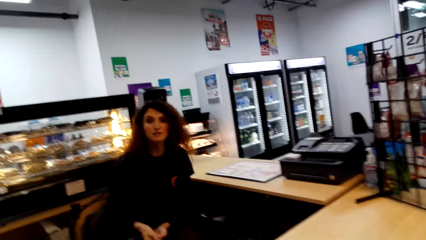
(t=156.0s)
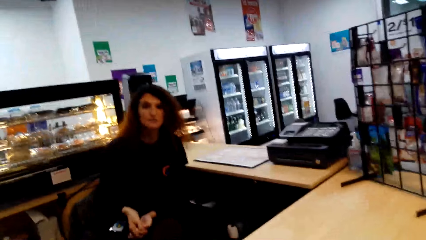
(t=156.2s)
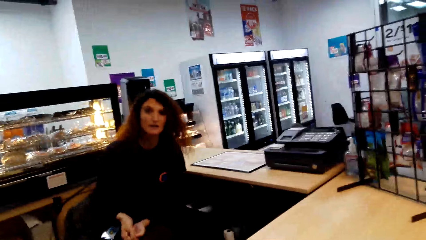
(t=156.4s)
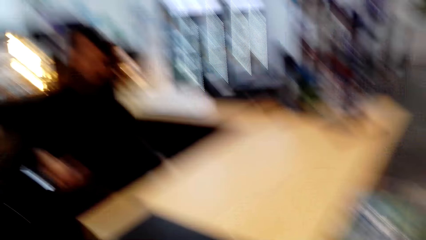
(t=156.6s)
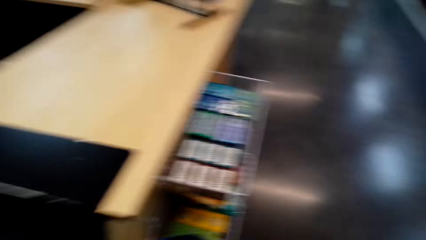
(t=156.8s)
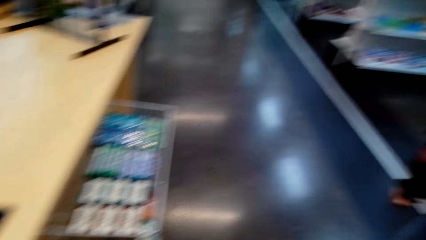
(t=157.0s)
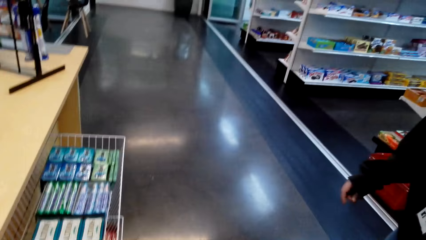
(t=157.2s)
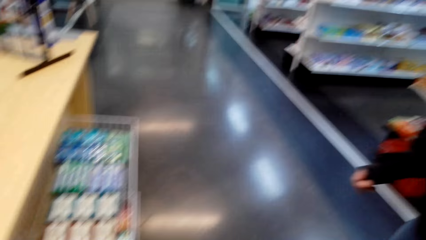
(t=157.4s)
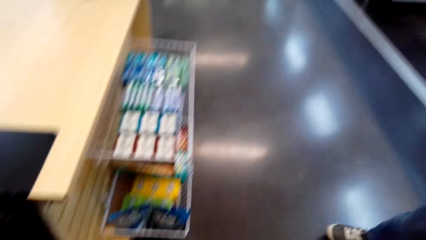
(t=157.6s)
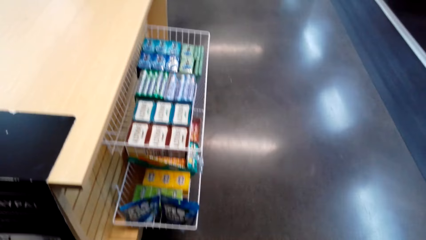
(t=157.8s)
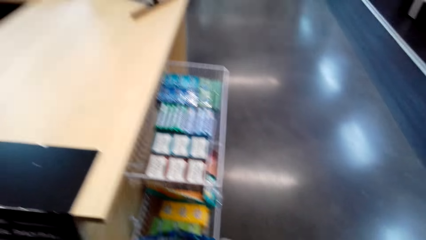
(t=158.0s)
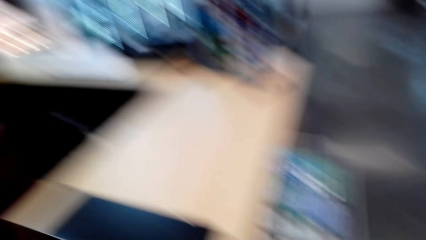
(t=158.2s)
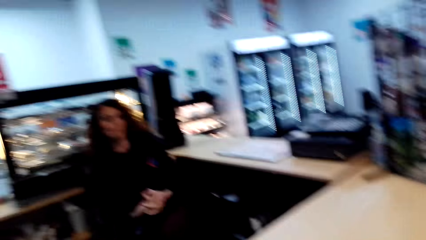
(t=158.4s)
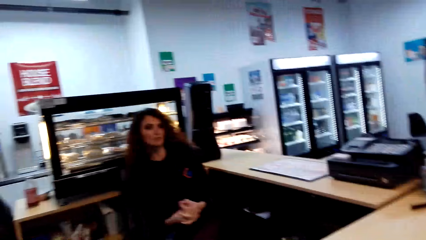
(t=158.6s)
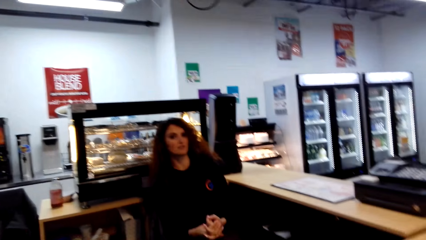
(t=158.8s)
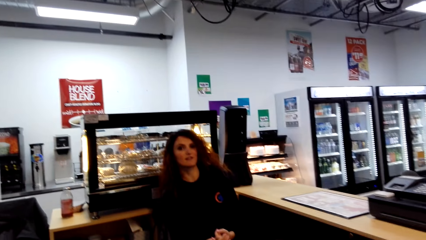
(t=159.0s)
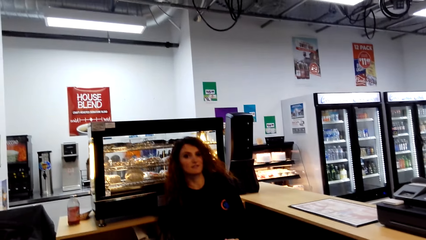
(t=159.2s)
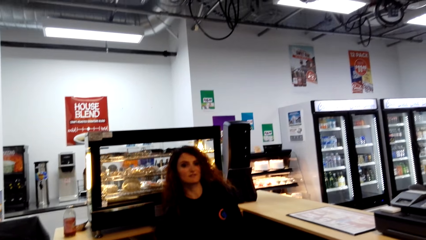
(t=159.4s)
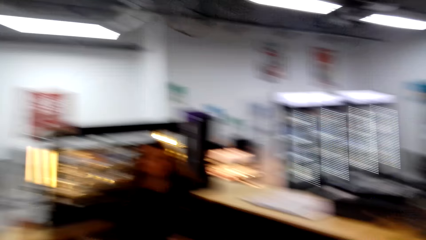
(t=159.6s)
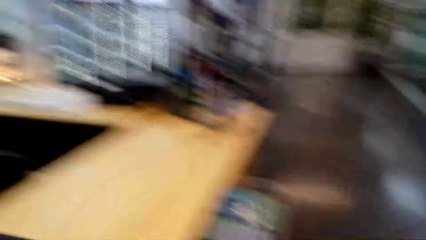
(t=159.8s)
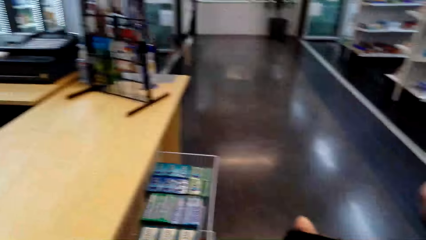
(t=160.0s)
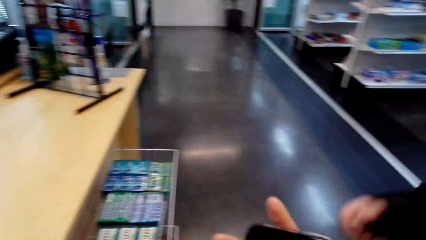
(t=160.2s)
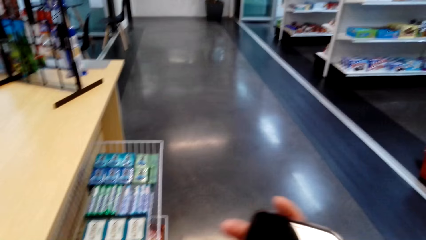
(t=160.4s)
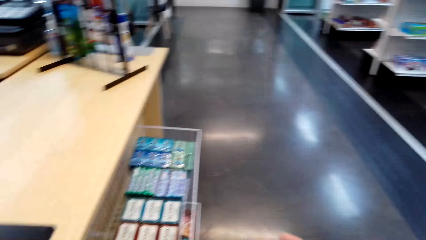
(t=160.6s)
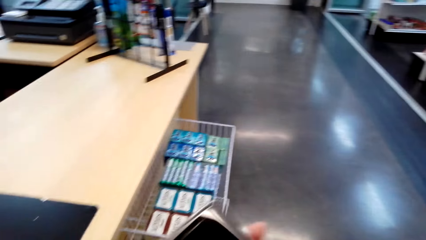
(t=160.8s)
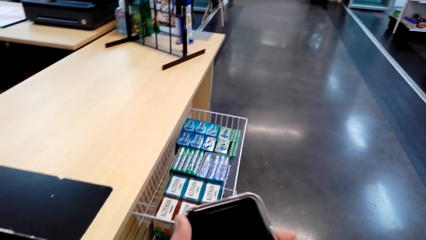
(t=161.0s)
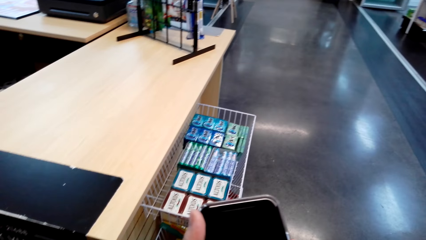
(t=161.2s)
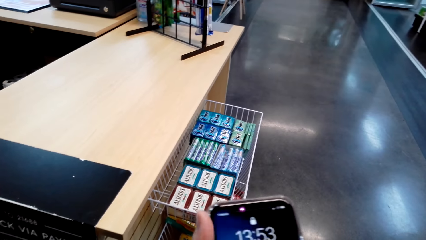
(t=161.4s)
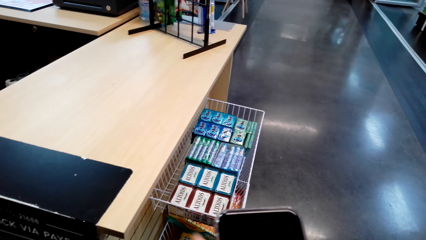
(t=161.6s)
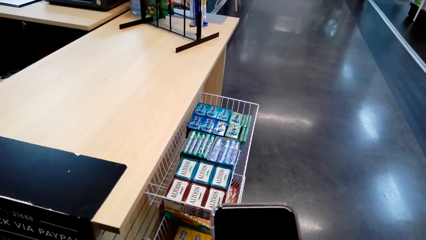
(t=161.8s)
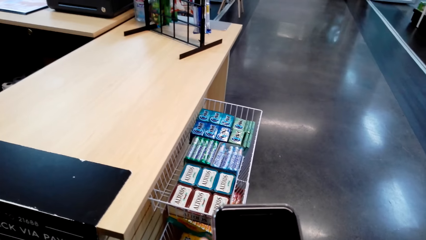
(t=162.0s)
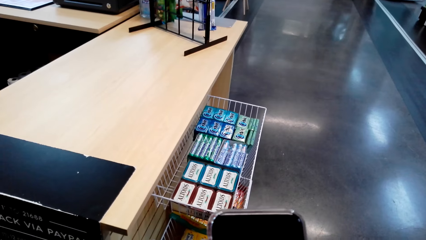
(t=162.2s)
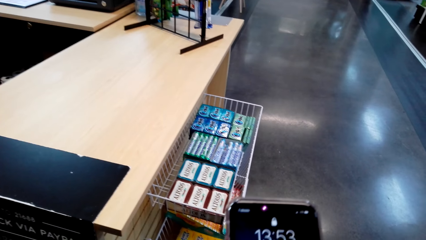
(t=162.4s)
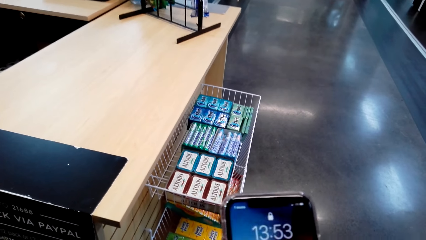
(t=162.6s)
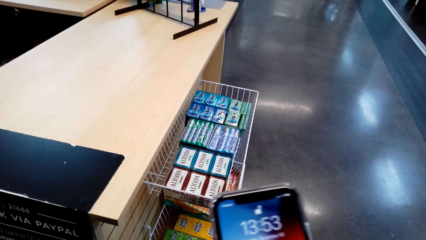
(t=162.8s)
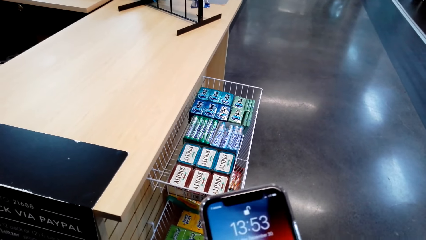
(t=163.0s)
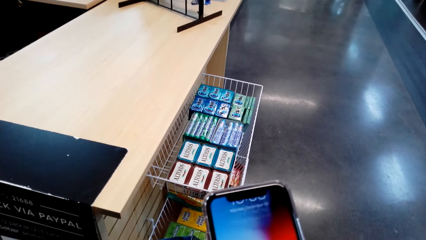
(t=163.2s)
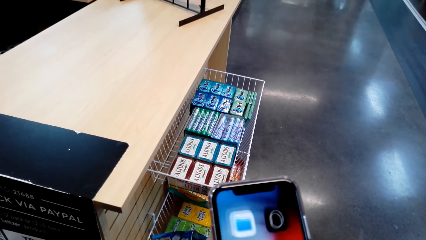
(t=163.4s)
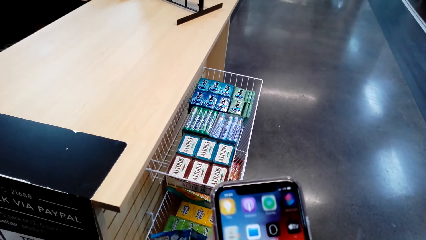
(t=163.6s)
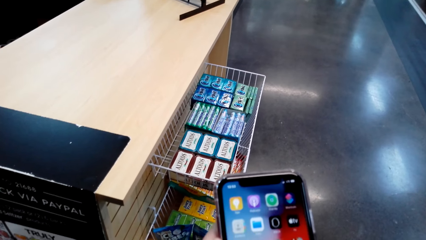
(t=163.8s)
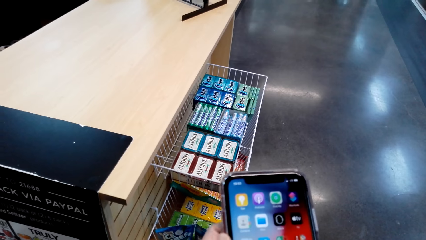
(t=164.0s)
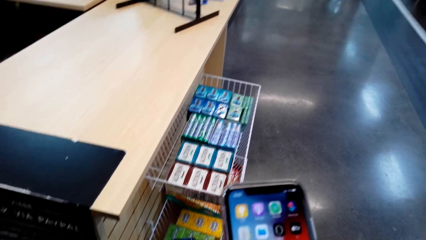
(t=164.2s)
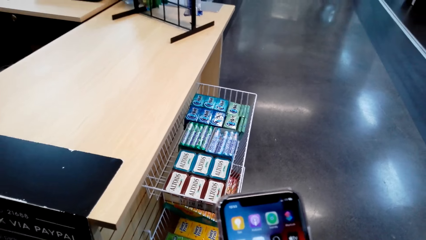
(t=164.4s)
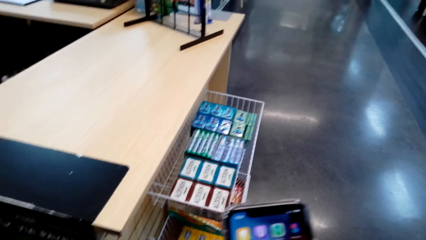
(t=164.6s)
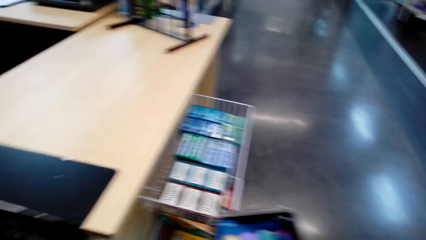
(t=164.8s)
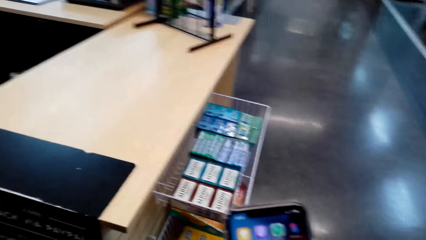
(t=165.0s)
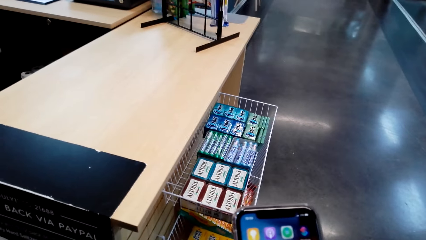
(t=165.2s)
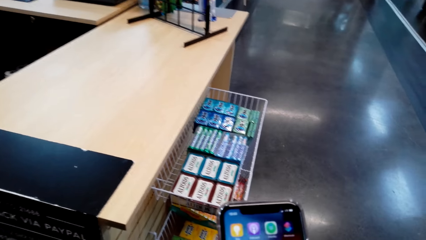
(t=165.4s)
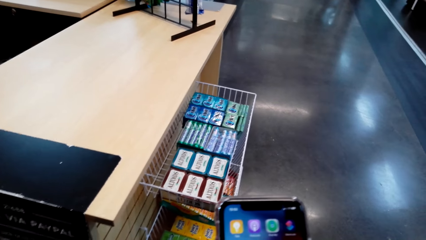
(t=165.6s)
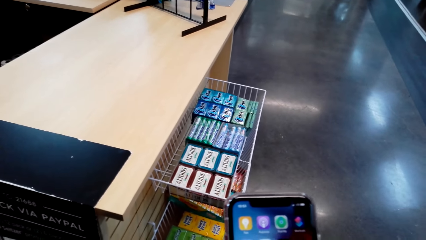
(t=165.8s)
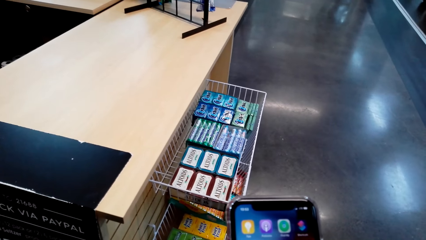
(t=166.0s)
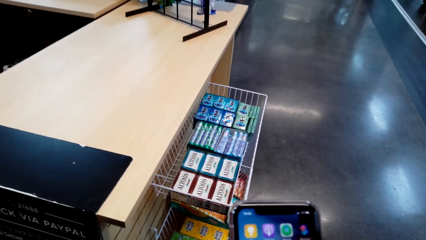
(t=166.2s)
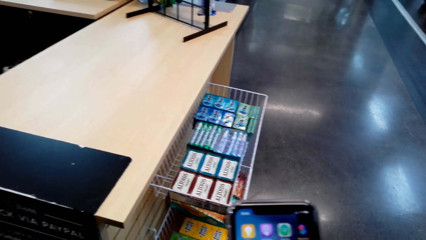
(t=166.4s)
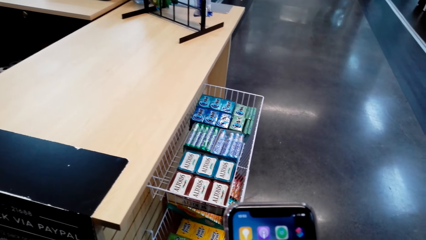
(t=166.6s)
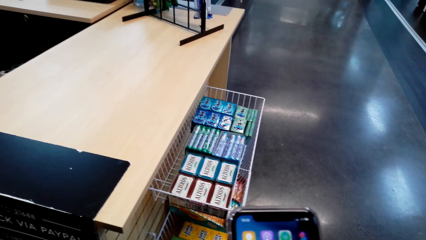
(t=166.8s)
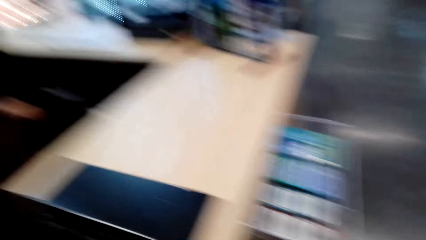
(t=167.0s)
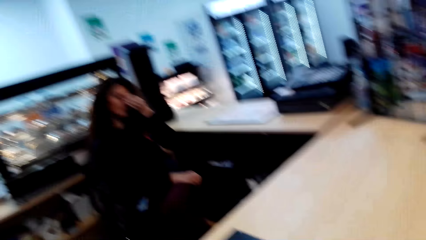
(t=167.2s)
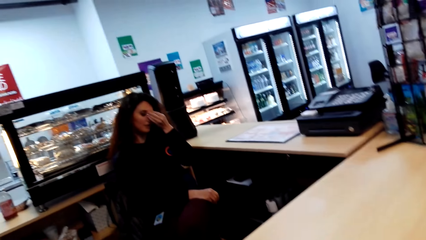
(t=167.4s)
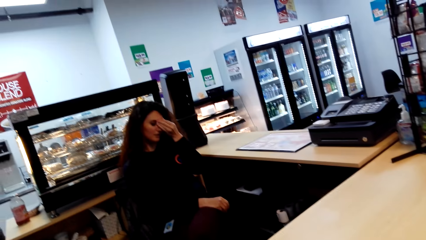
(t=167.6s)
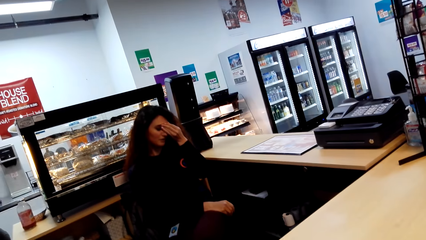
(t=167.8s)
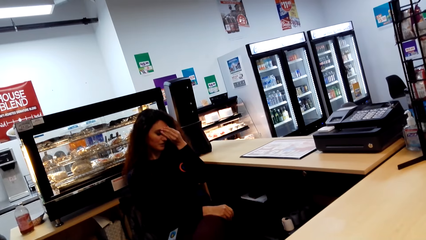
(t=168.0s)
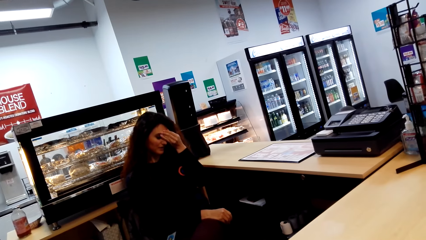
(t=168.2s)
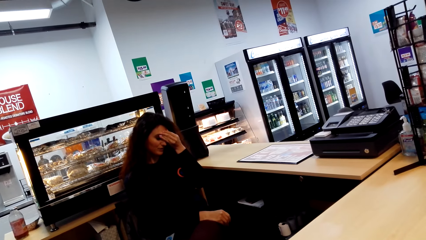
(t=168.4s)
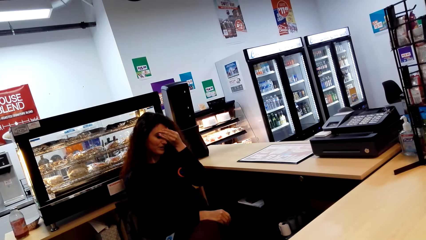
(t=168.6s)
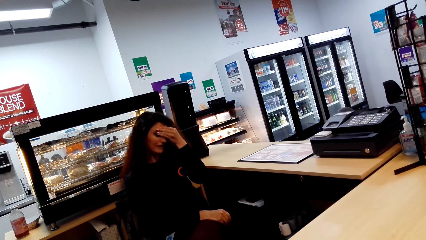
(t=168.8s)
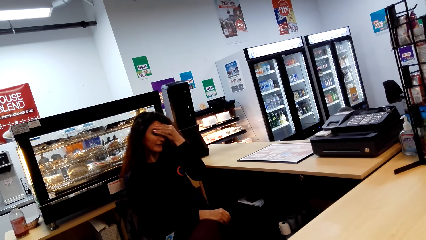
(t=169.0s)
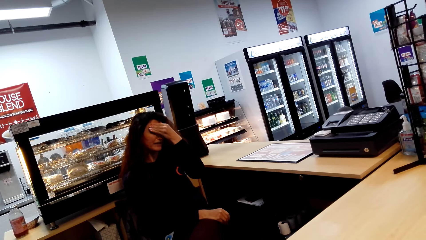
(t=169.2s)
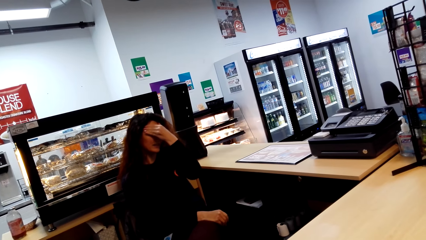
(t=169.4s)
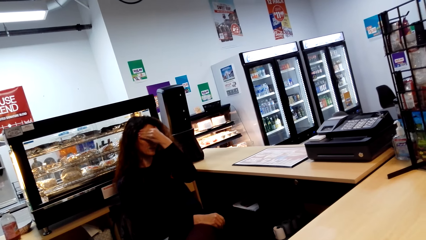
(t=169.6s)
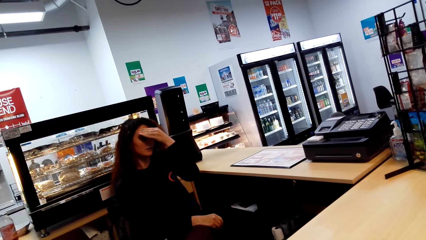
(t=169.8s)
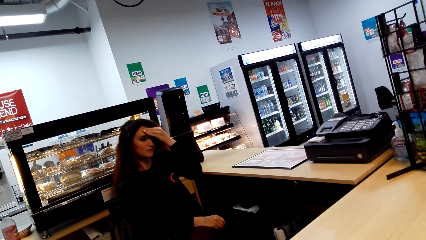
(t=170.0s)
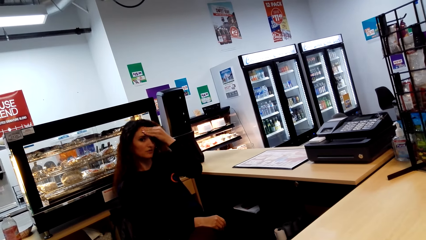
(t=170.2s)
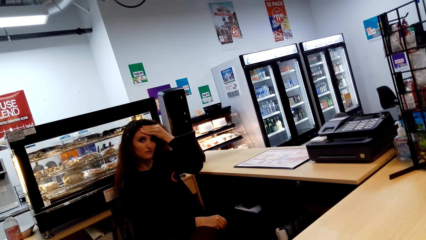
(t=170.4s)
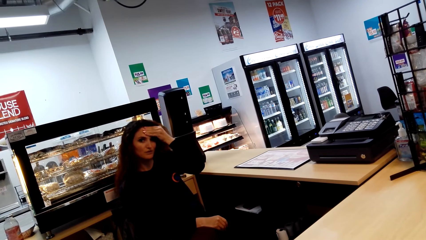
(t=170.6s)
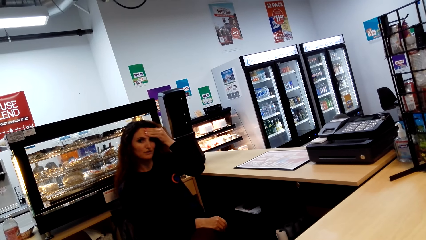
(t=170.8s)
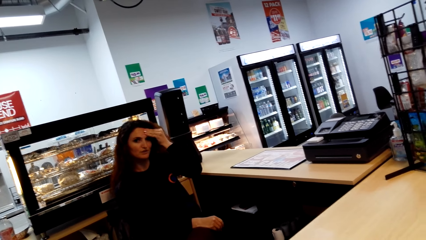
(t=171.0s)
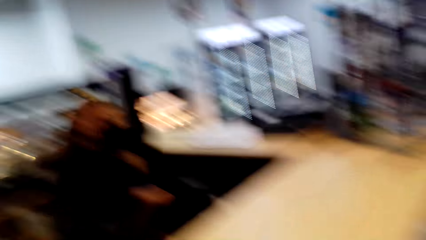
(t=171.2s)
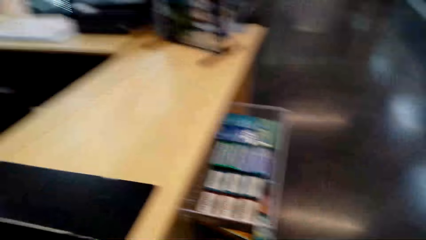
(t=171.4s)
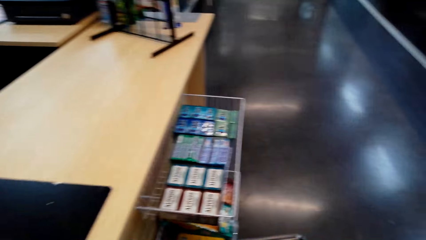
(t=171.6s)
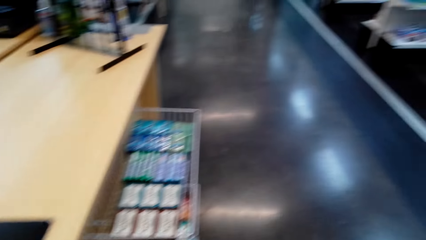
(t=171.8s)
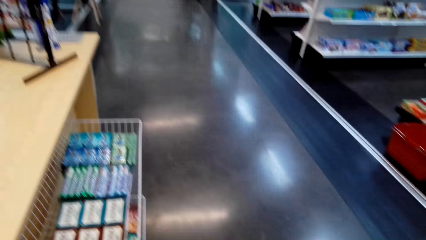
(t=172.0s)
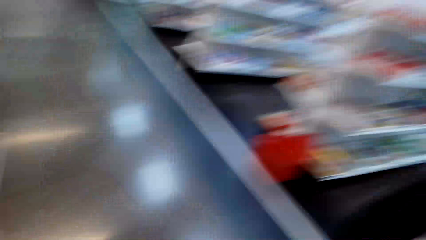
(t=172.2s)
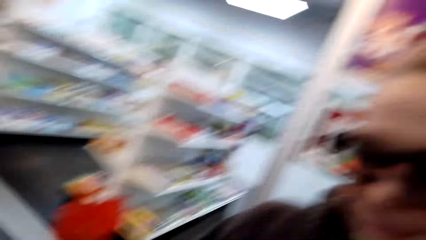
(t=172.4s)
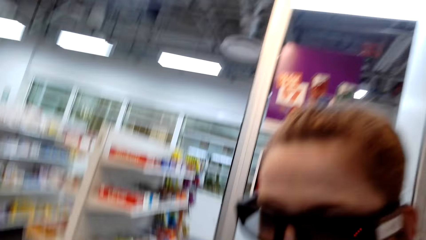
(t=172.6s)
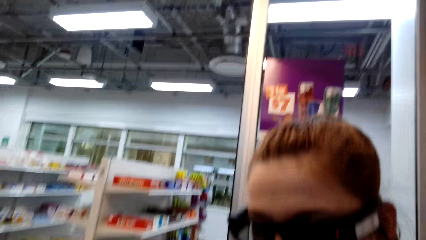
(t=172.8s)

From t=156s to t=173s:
The camera wearer looks around and moves the camera around. A person converses with the camera wearer. The camera wearer dials a phone. They move the camera around again. They scroll their cellphone. The person touches the face and converses with the camera wearer. The camera wearer stares at a woman. They look around.
